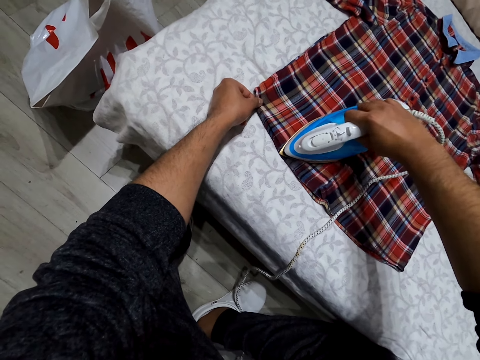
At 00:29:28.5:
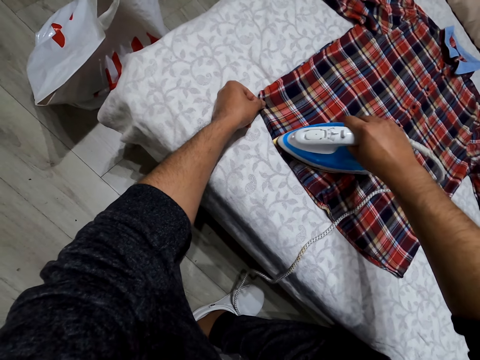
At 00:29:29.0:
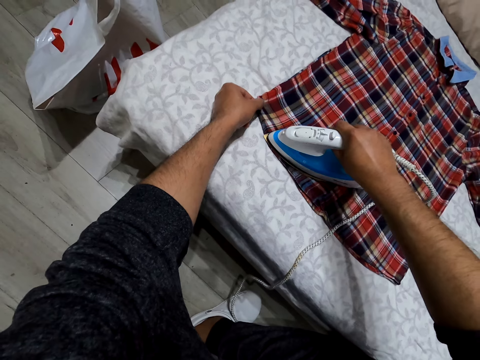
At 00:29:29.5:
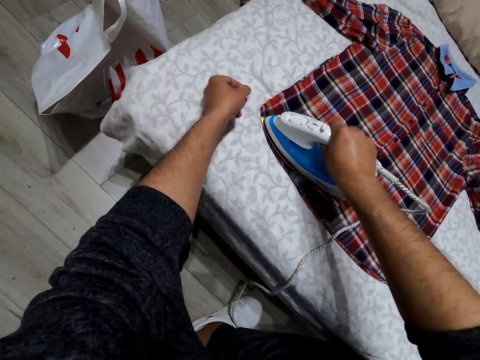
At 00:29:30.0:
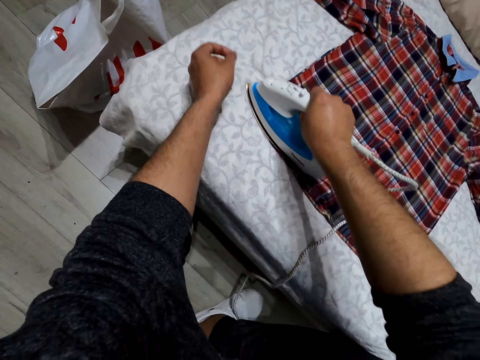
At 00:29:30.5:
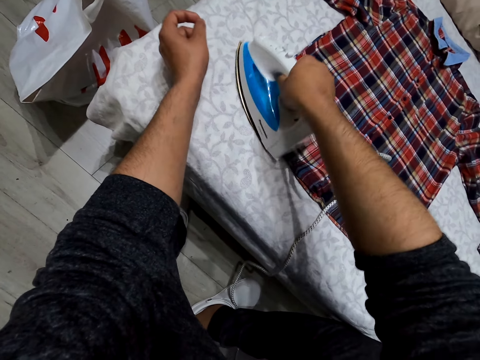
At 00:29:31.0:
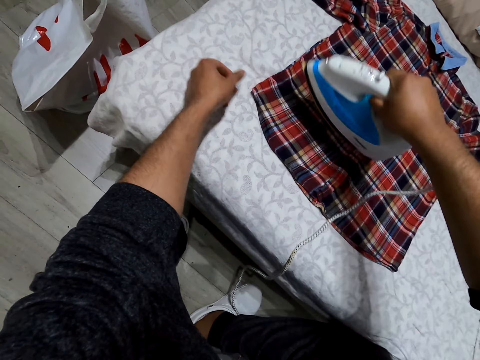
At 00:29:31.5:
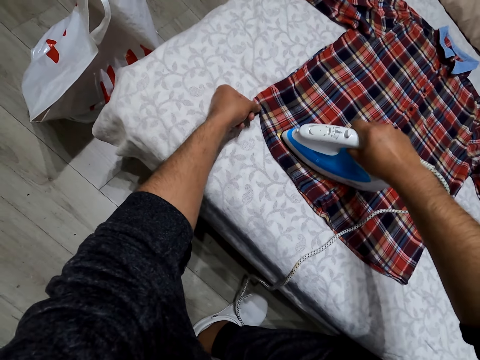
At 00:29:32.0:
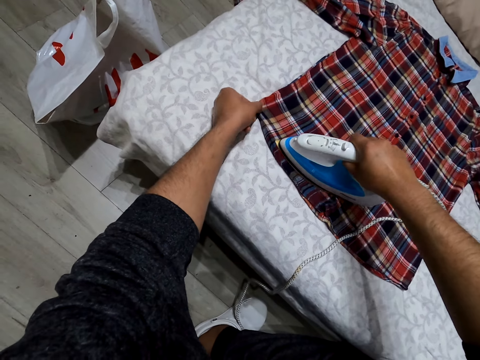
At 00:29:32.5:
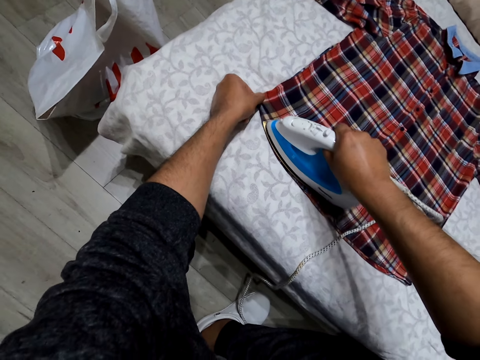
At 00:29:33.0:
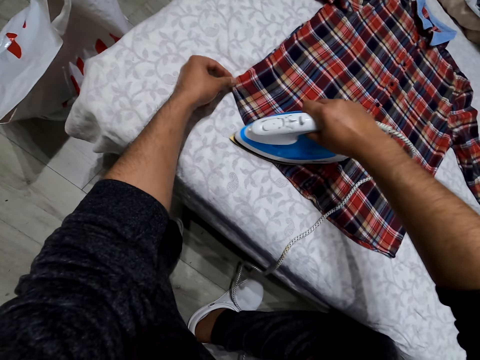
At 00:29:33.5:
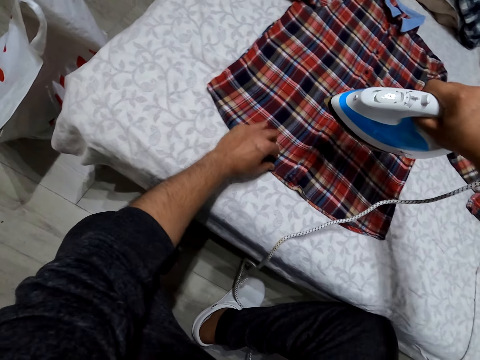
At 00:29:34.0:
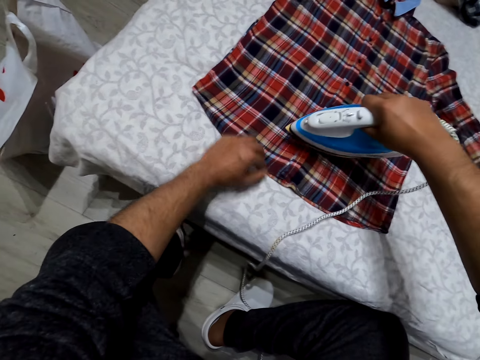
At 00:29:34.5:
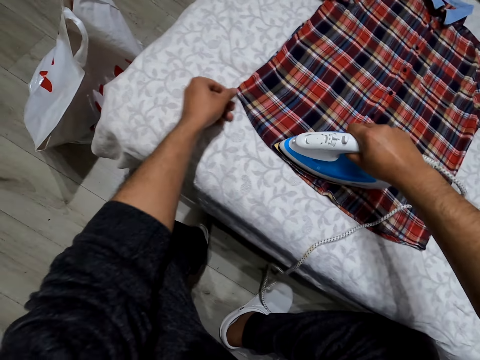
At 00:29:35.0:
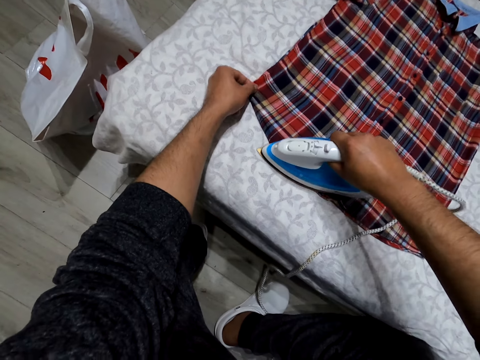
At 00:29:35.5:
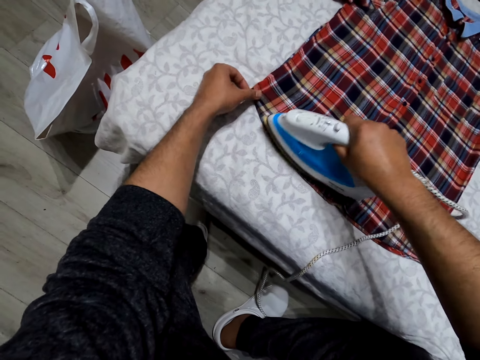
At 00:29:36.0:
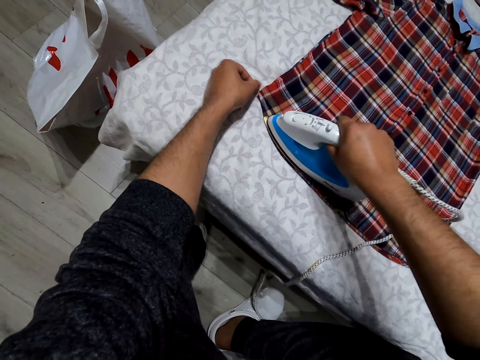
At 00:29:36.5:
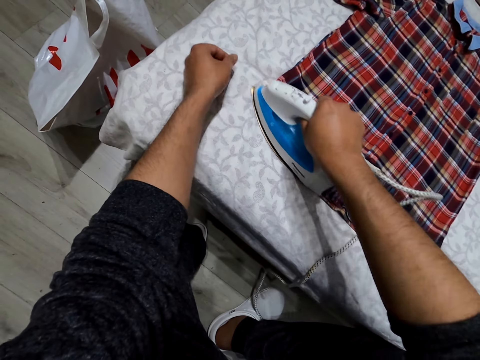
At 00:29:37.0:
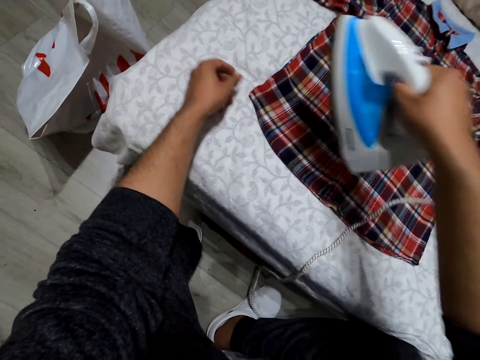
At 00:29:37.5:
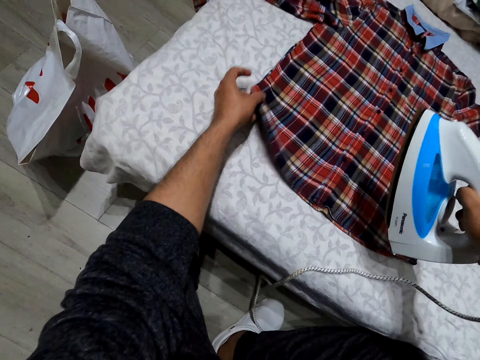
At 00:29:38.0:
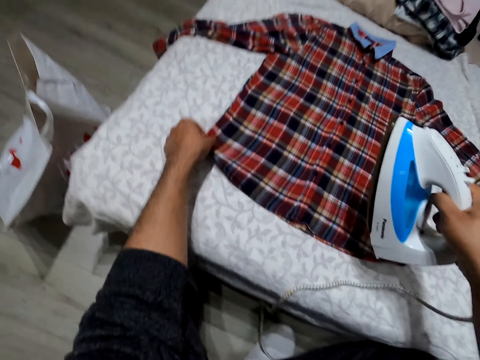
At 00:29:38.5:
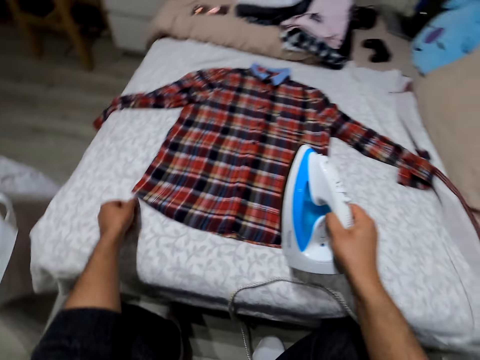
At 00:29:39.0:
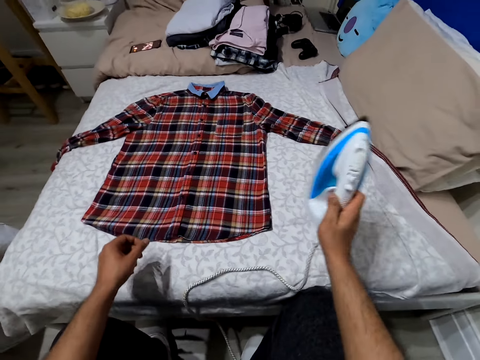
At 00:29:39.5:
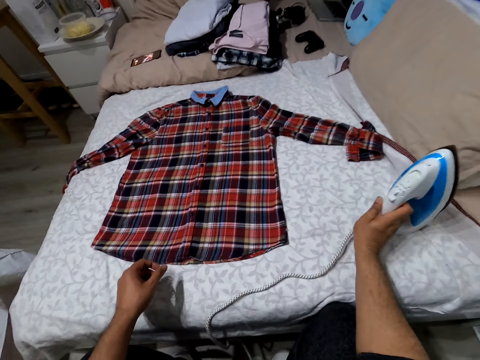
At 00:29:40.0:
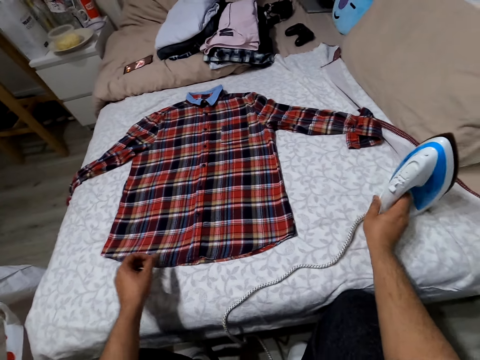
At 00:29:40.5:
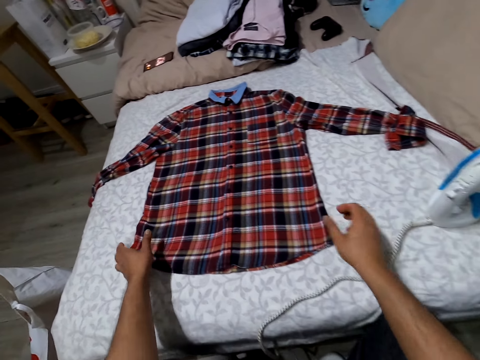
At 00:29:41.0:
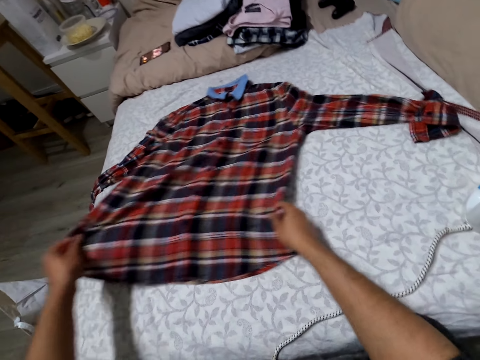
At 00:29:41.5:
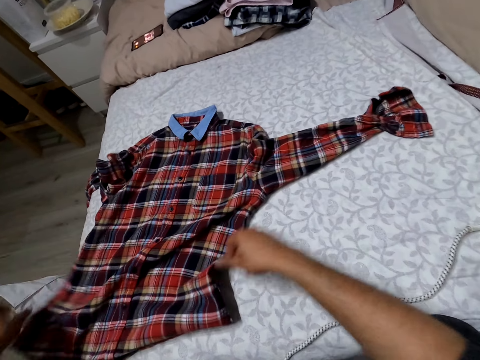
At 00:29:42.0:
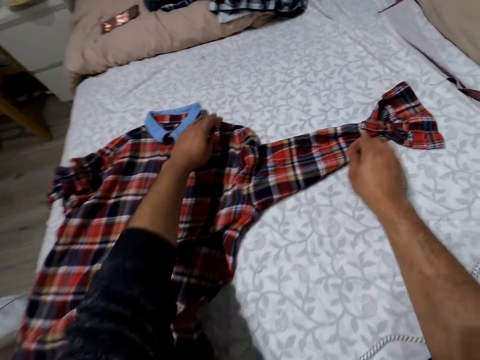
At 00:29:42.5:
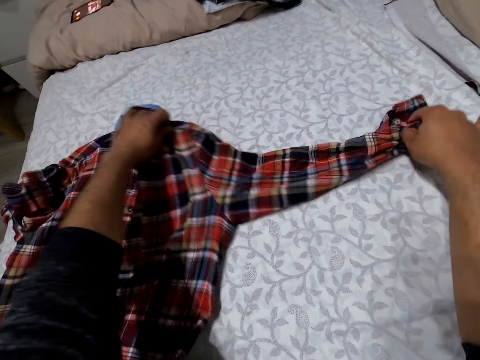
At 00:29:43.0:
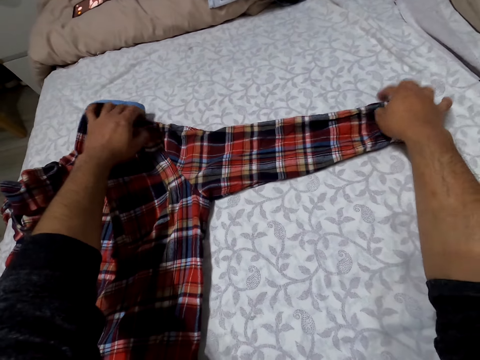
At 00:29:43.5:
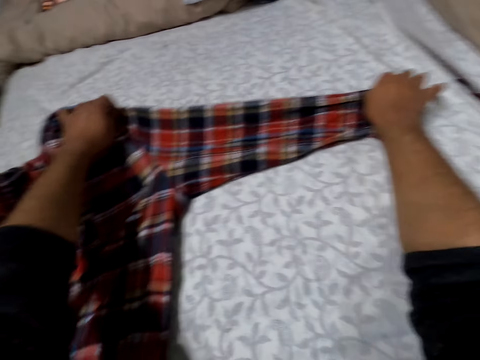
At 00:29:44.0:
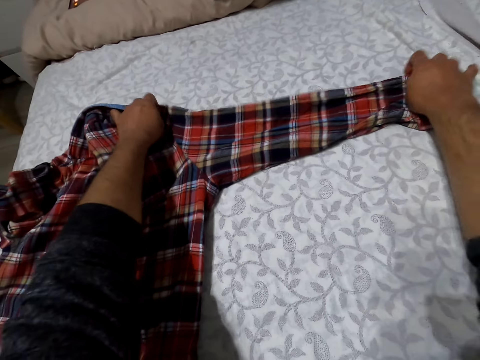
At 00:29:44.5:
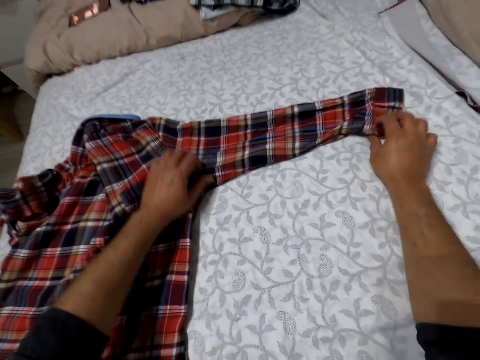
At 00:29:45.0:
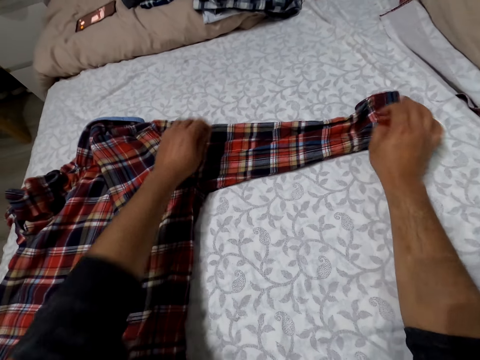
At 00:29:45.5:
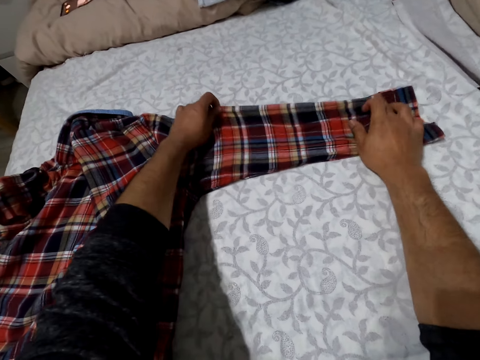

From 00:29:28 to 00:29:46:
The camera wearer touches the shirt. They iron the shirt. They touch the shirt. They touch the shirt again. They iron the shirt. They touch the shirt. They touch the shirt again. They put the iron box aside. They move the shirt. They straighten the shirt. They spread the hand of the shirt on the bed.

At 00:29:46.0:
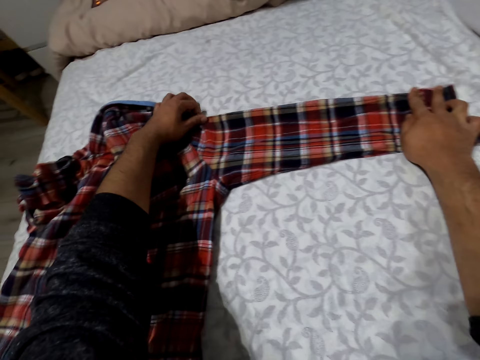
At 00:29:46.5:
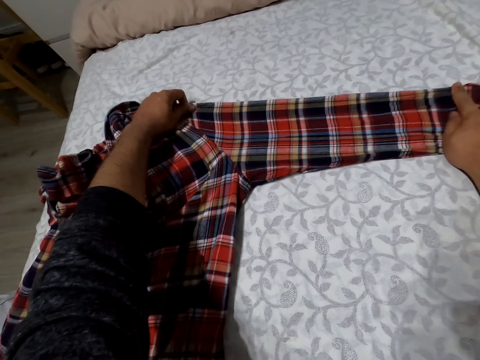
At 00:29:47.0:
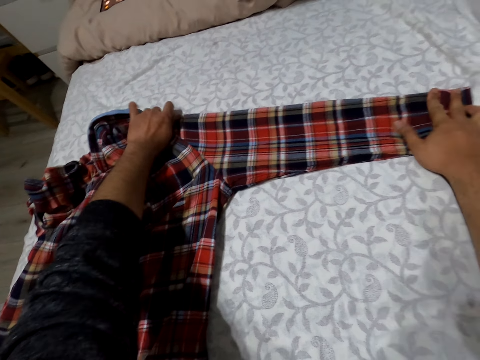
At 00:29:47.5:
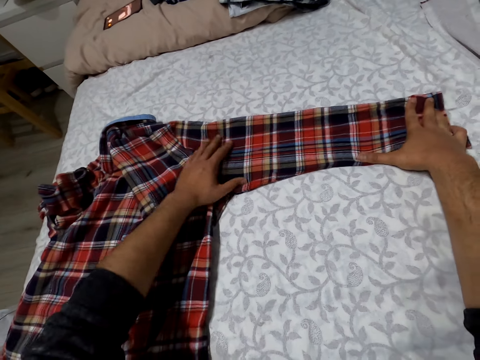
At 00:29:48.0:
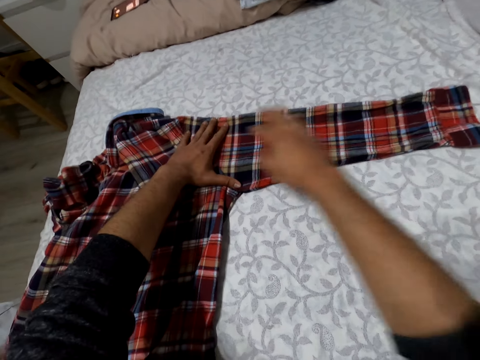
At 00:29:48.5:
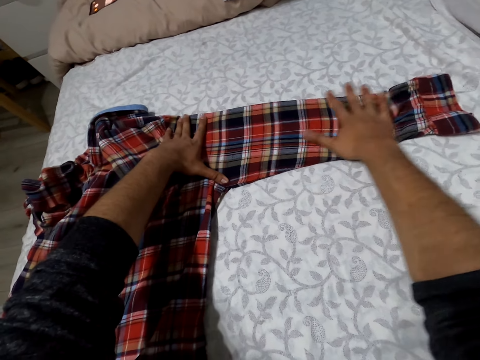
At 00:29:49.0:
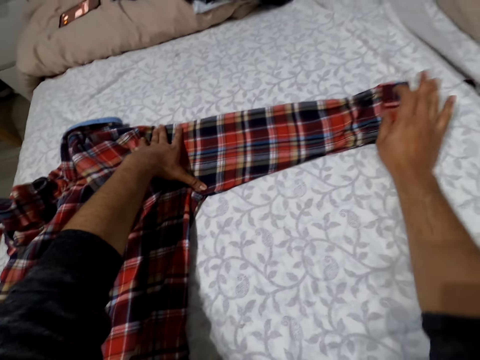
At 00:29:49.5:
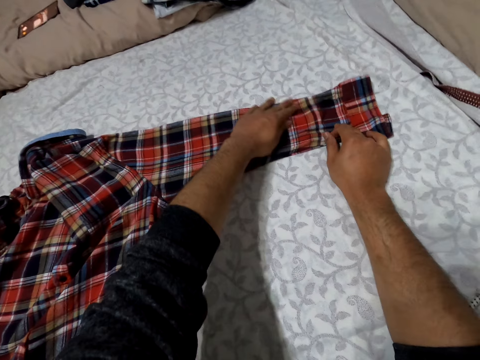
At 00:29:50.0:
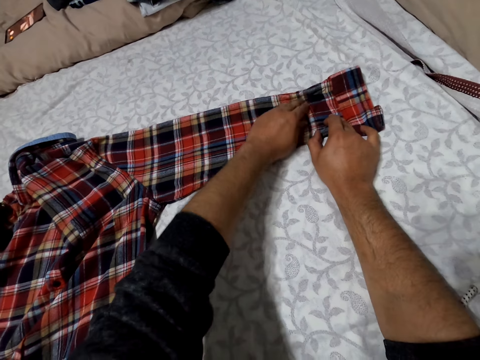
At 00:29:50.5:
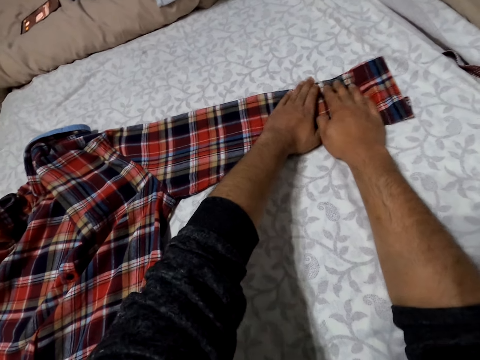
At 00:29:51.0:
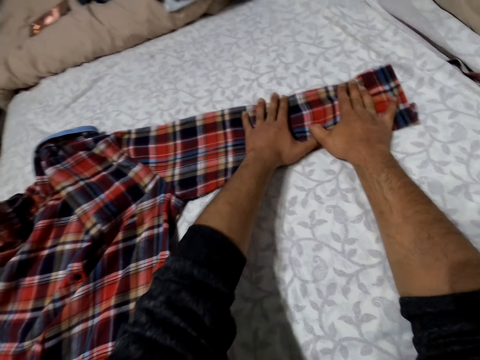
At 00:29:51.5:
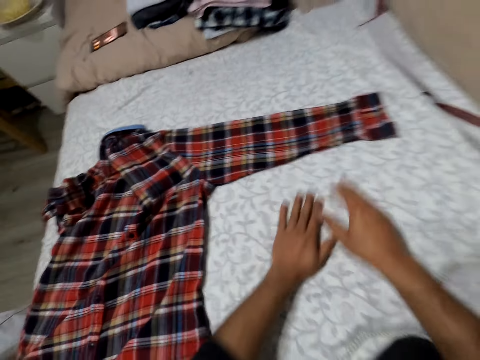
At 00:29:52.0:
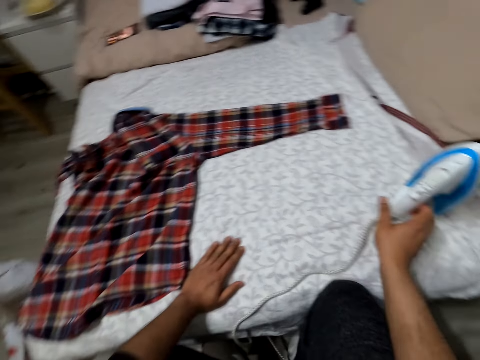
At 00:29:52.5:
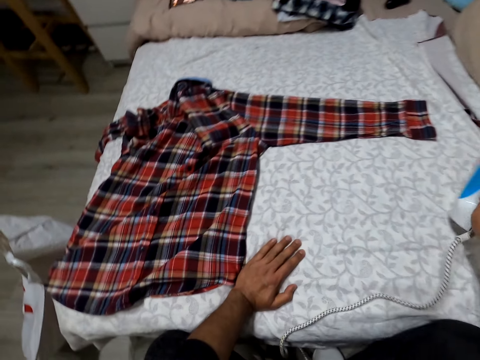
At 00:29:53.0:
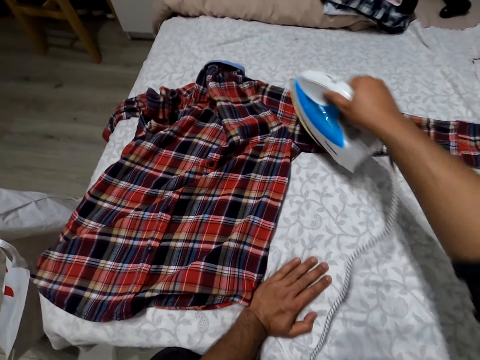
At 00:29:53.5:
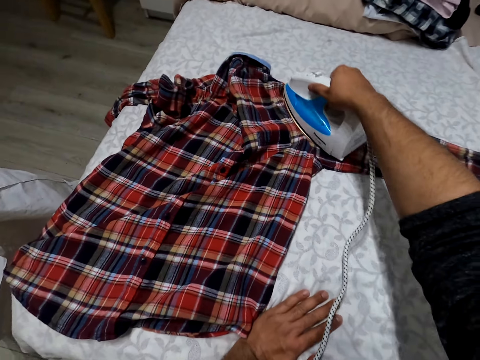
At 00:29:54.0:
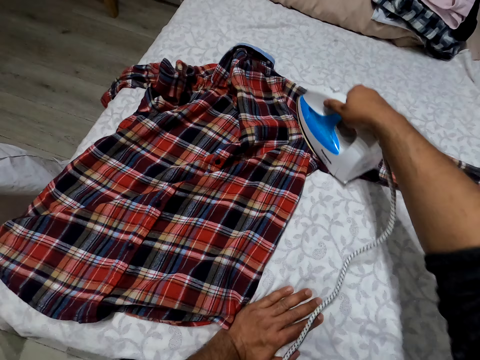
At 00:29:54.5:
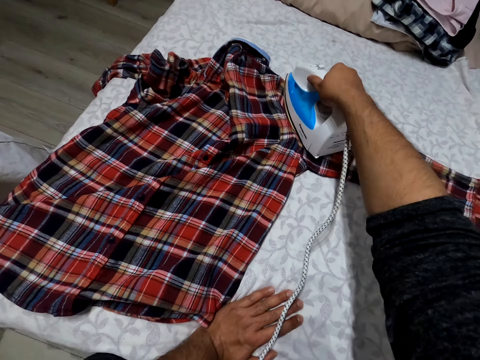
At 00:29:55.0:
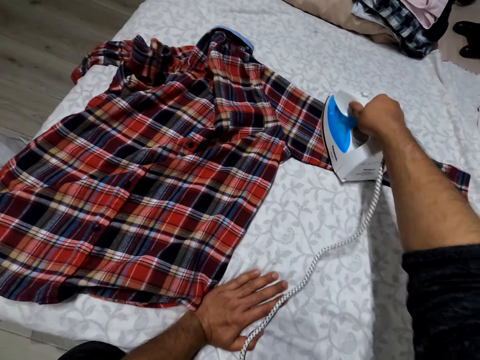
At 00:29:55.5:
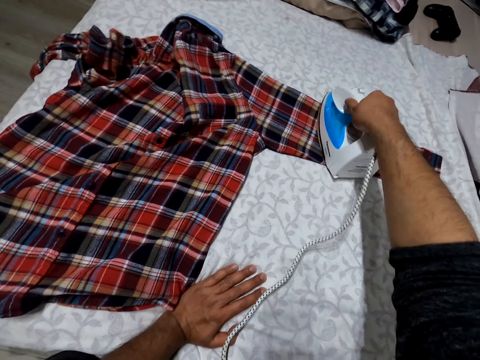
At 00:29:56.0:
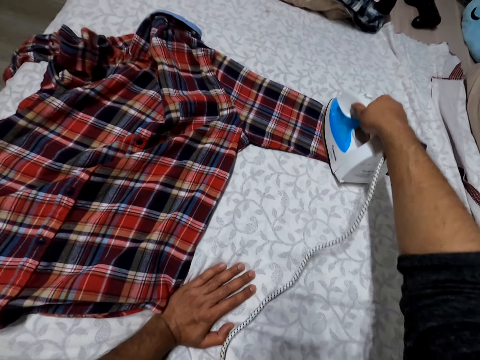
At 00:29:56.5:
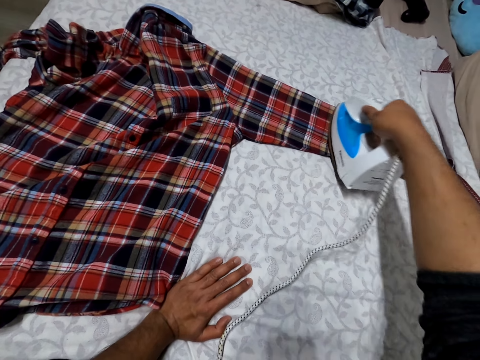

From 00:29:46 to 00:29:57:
The camera wearer picks up the iron box. They iron the hand of the shirt.
